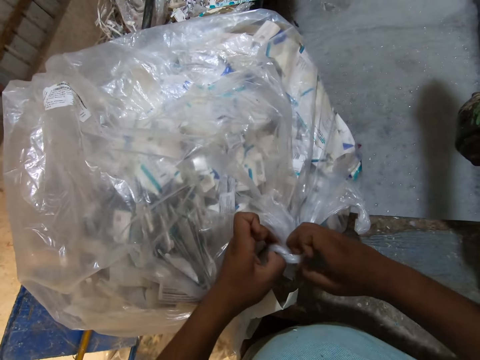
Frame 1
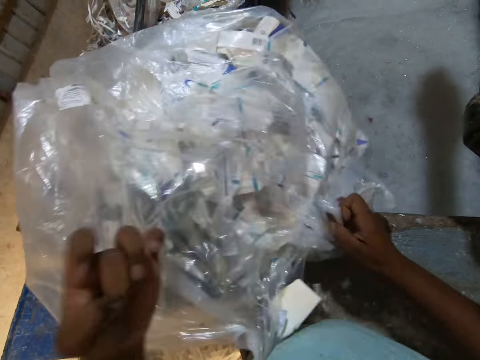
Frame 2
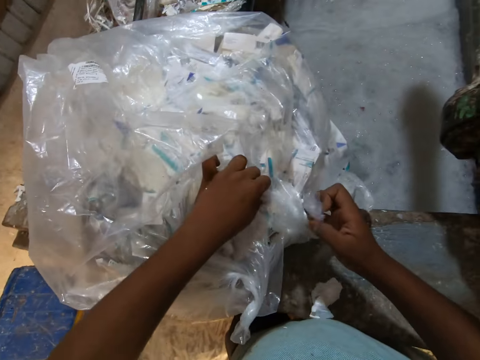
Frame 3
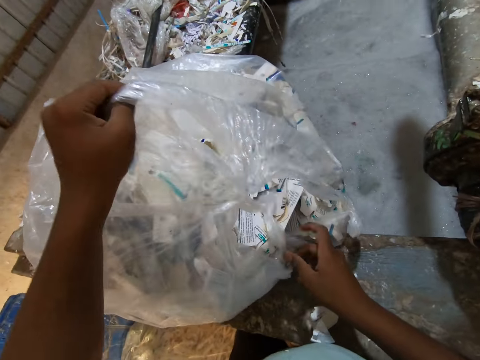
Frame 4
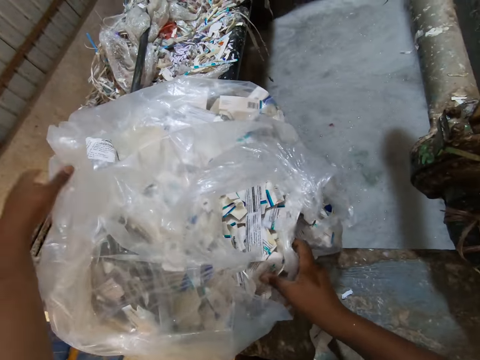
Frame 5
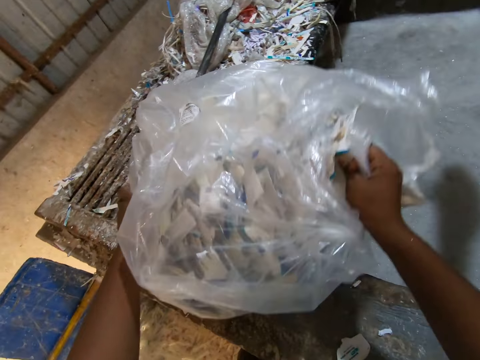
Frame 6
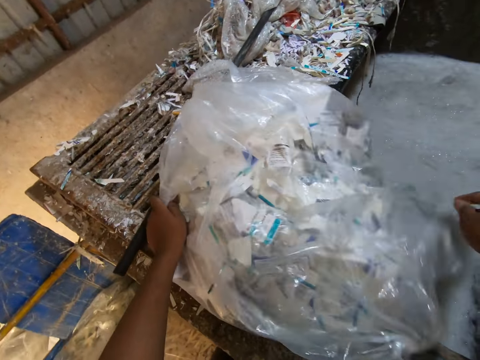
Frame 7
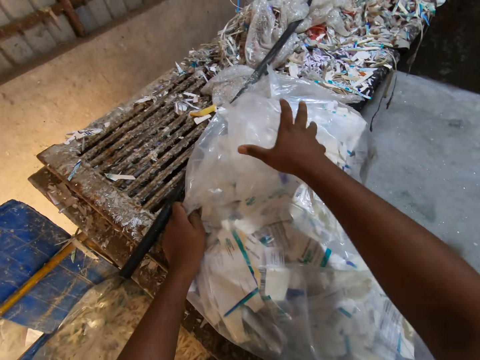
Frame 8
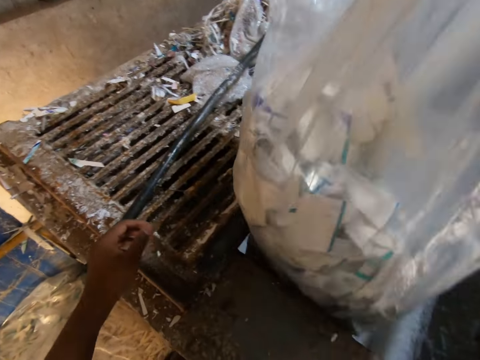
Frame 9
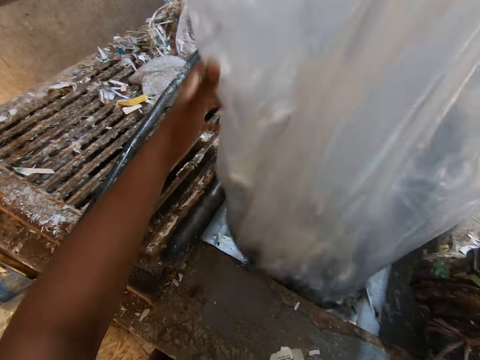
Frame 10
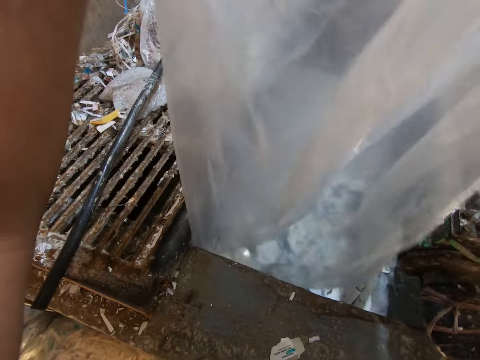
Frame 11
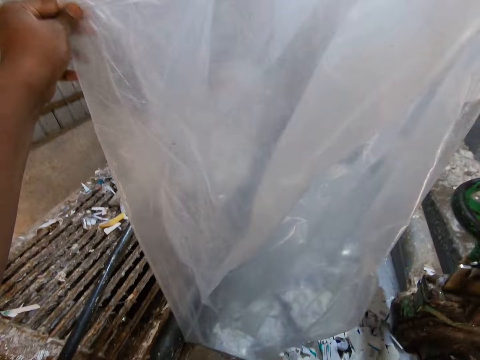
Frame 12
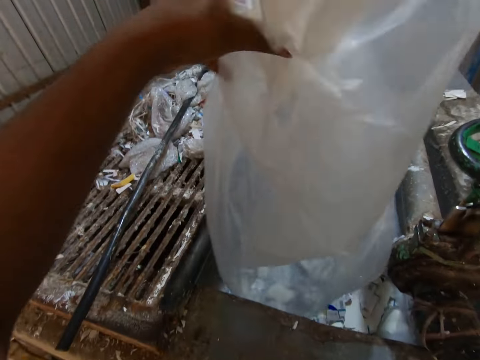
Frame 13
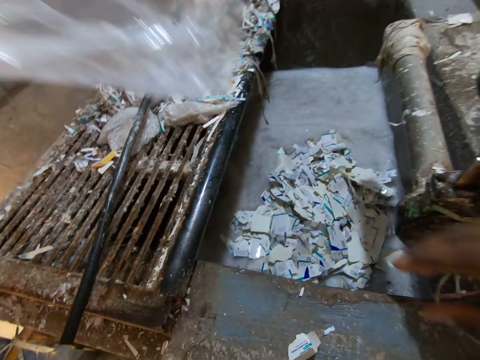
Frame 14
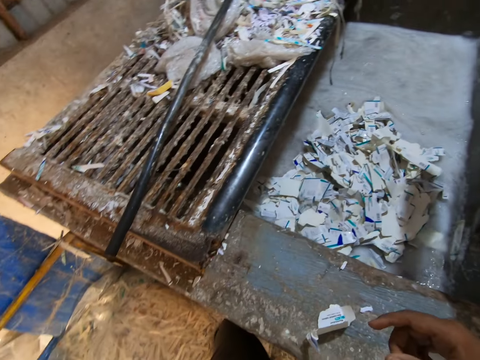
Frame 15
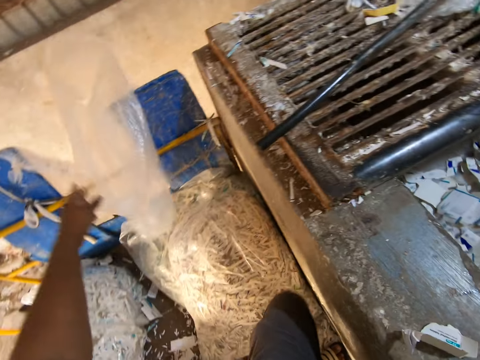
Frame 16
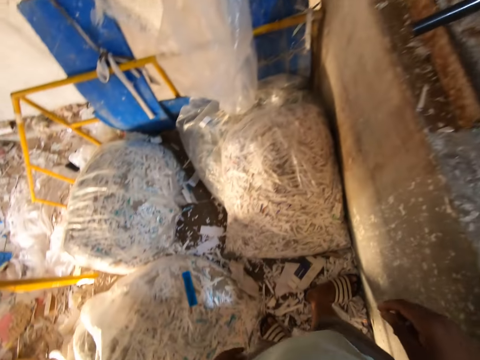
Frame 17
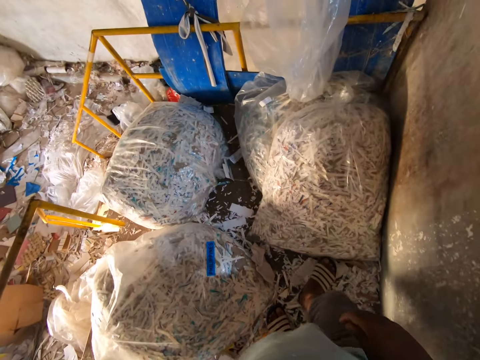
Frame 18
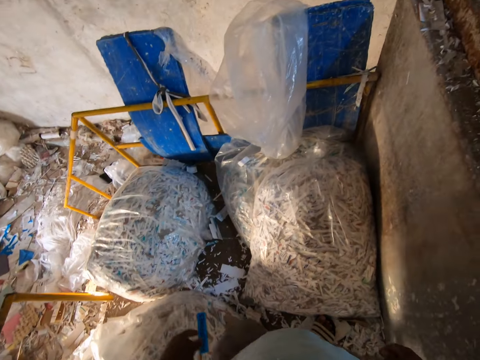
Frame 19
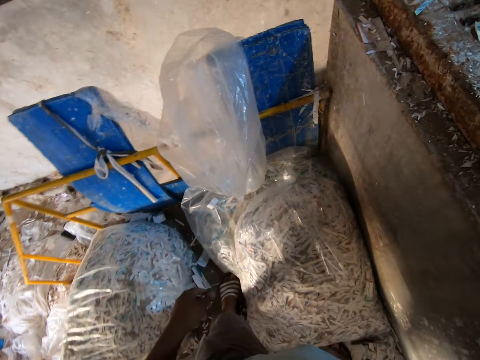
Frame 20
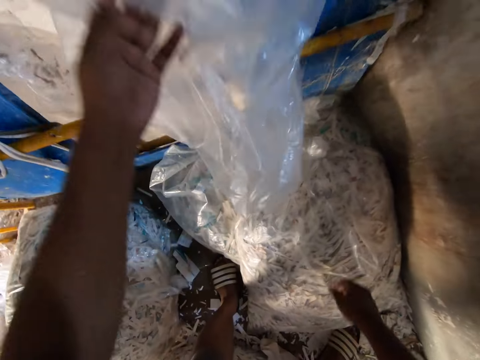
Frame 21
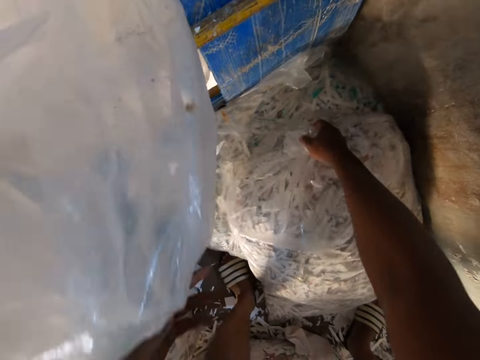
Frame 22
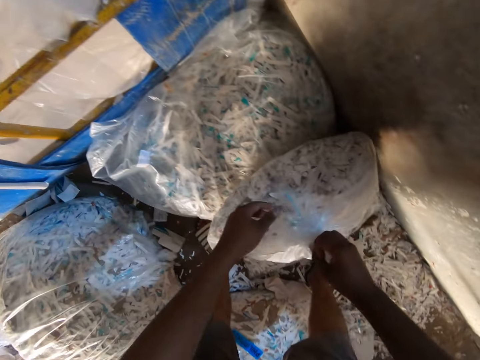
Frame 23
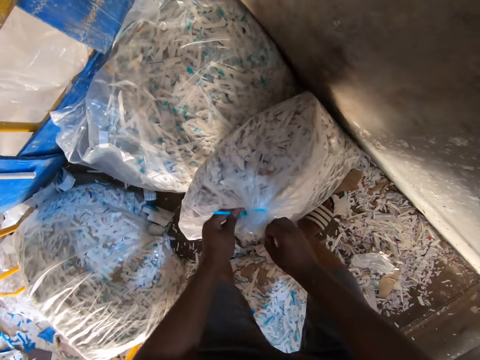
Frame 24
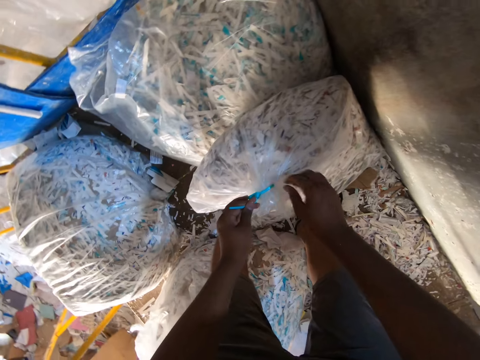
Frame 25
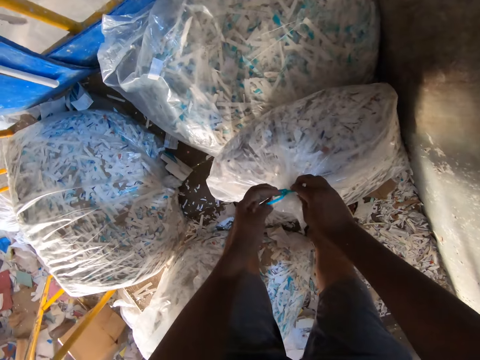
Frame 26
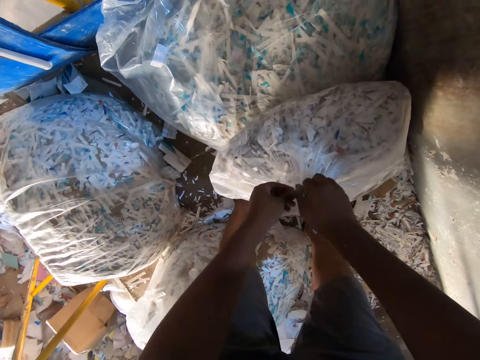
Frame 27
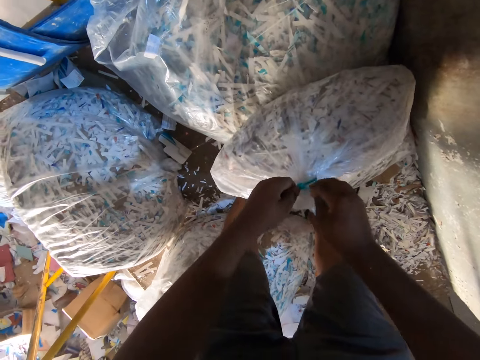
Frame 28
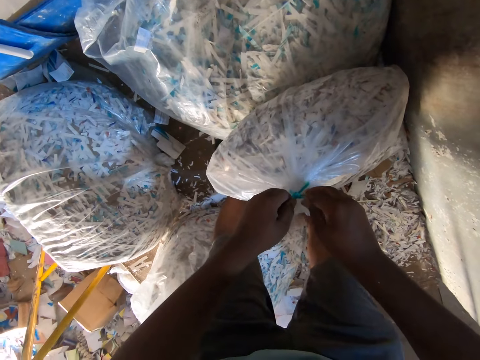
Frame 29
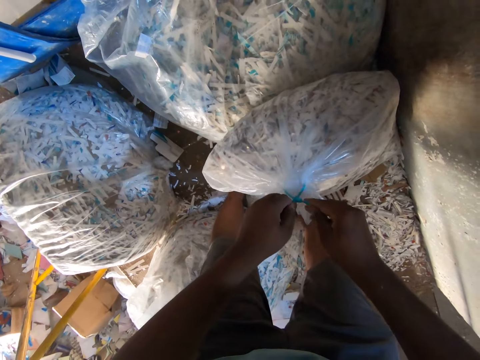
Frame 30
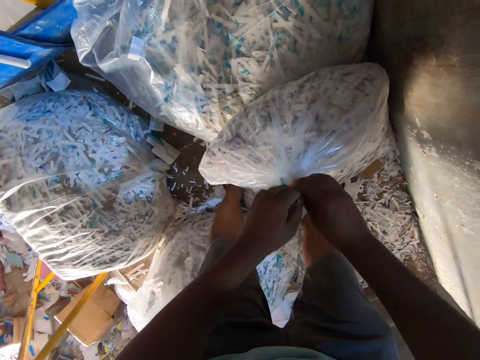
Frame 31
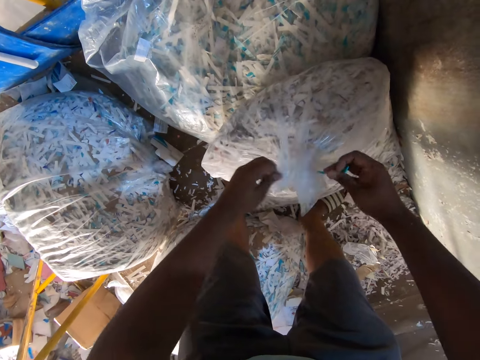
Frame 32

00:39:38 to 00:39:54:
The camera wearer pours the papers in the nylon of papers in the concrete pond of water with his right hand. He drops the empty nylon of papers on the ground with his left hand. He moves the empty nylon of papers on the ground with his left hand. He picks up a nylon of papers or polythene paper from the ground with his right hand. He loosens the nylon of paper on the ground with both hands. He opens the polythene paper.

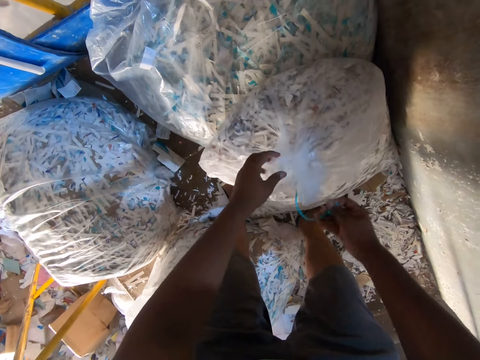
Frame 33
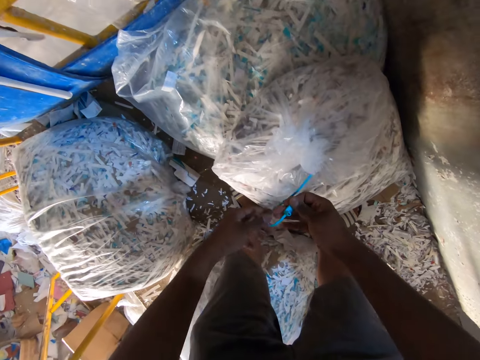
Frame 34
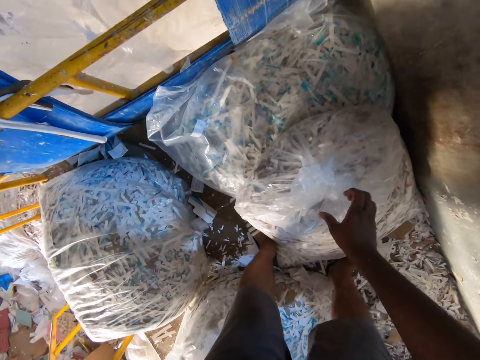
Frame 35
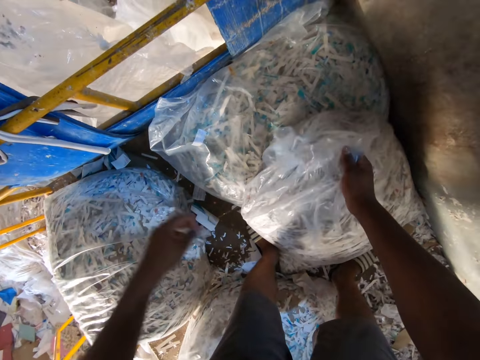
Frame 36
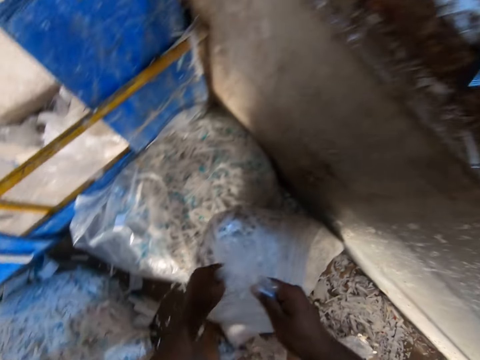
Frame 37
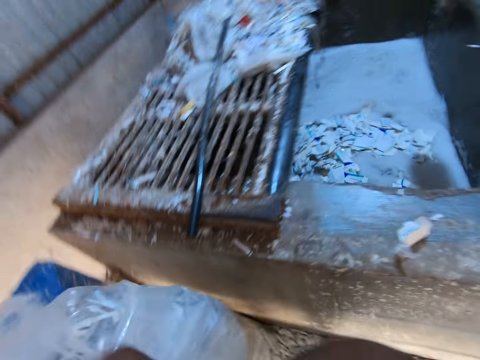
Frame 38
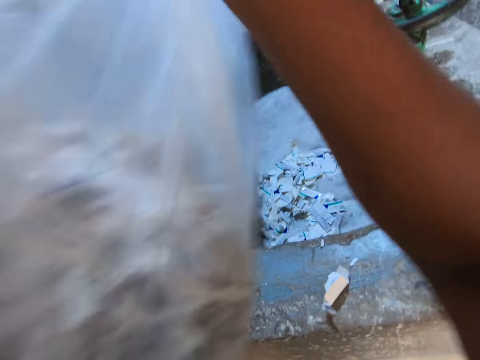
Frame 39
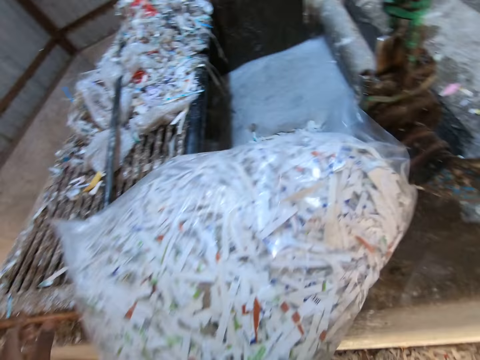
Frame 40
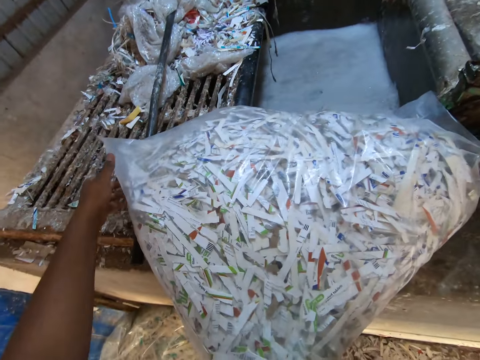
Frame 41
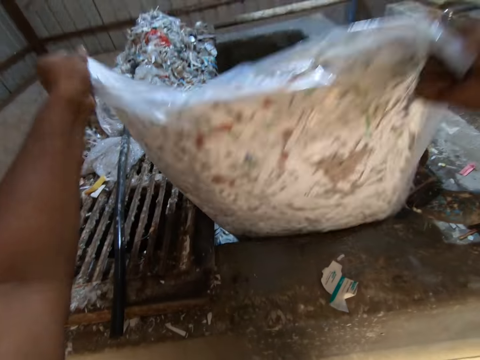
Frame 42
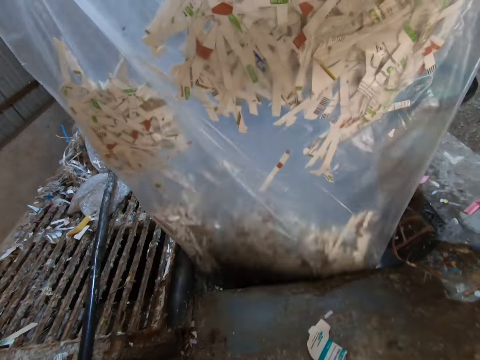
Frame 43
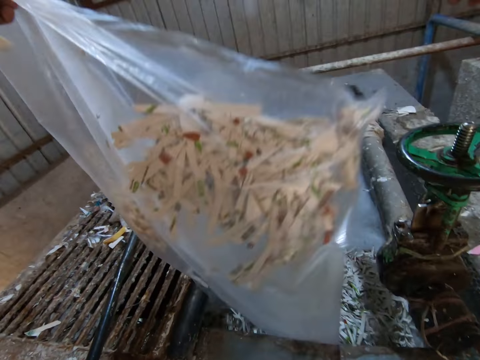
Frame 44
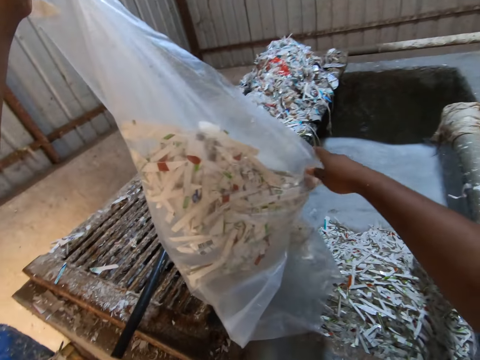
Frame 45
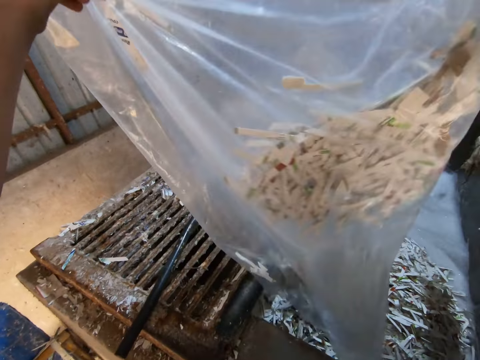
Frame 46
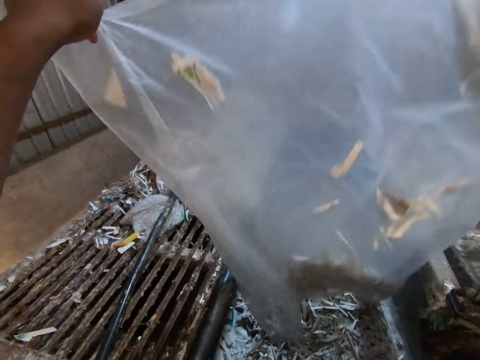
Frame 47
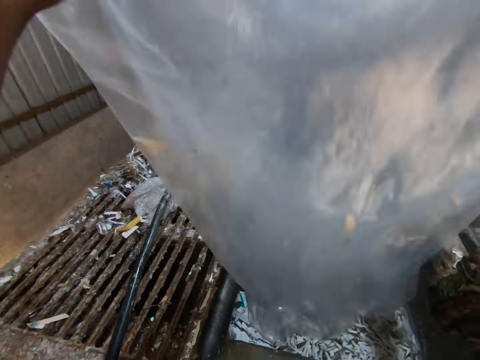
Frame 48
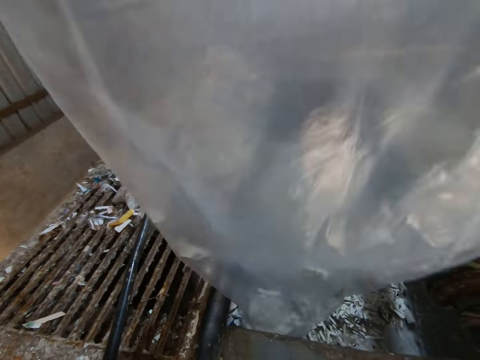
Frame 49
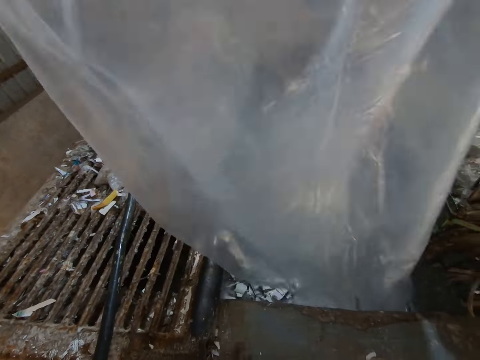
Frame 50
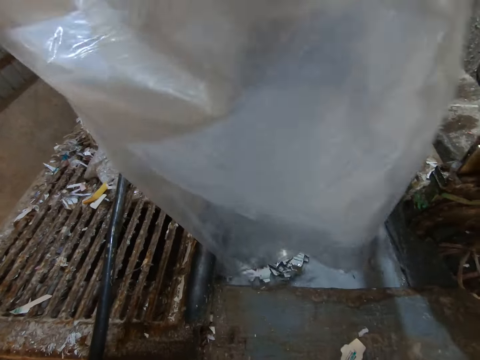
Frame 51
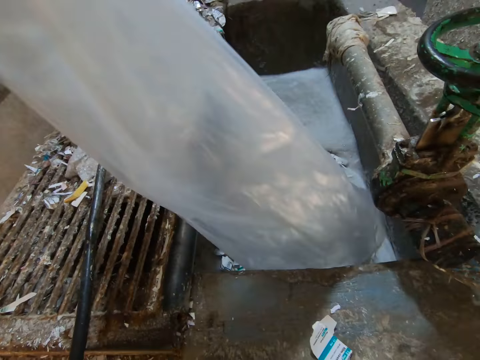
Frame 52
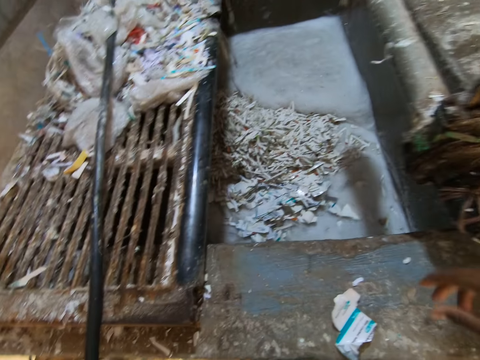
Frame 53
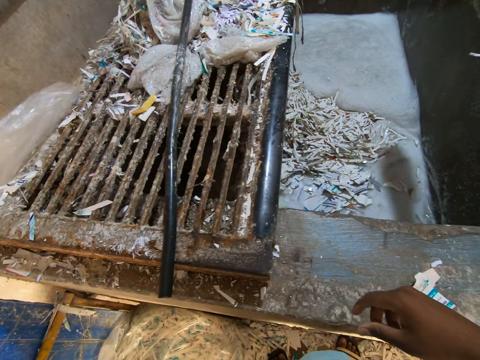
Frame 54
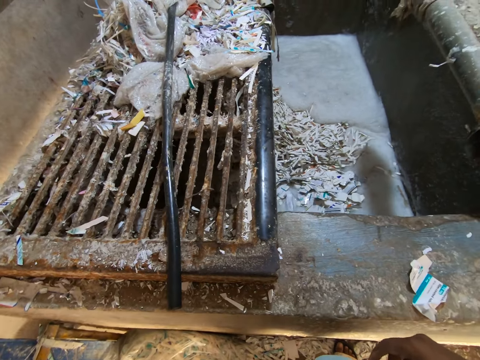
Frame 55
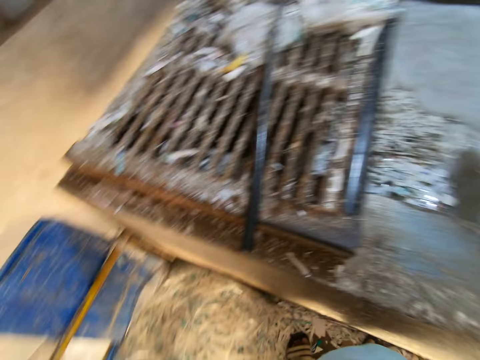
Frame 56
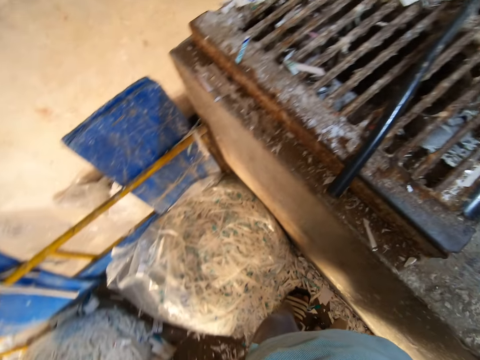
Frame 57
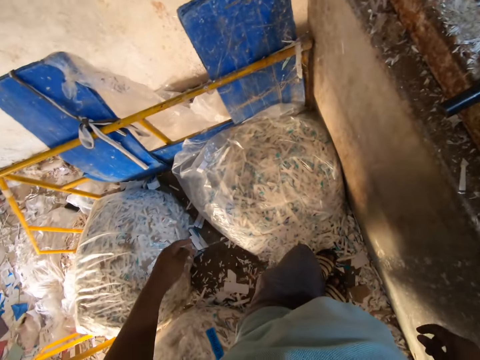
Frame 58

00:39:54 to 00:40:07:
The camera wearer throws the seal aside. He grabs the nylon of papers from the ground with both hands. He drops the nylon of papers in his hands on a block. He pours the papers in the nylon of papers in the concrete pond of water with both hands. He drops the empty nylon of papers on the ground with his left hand.
